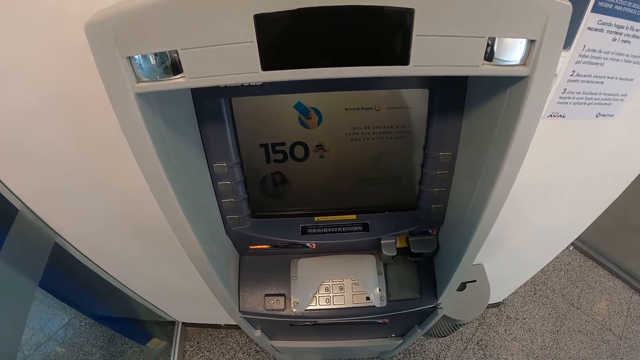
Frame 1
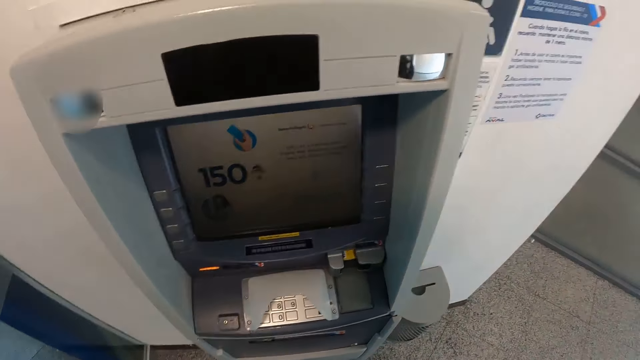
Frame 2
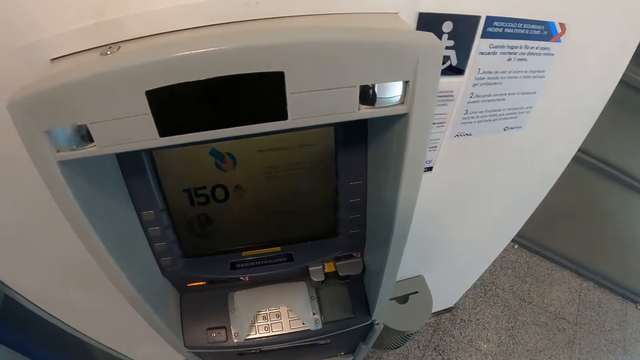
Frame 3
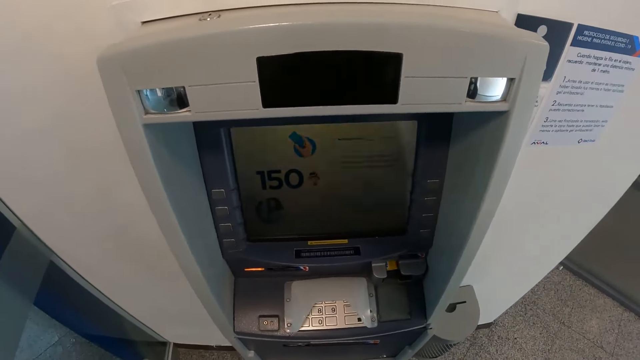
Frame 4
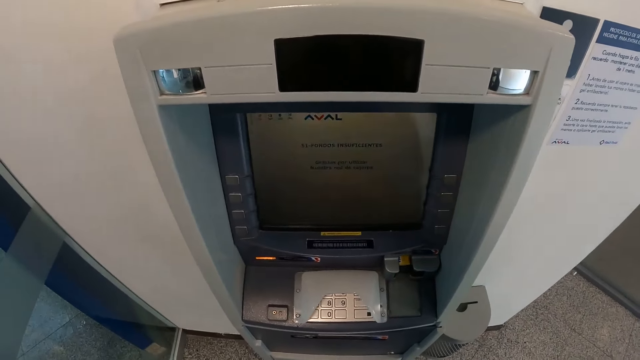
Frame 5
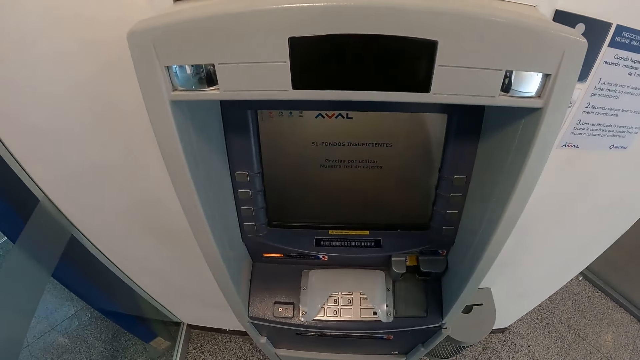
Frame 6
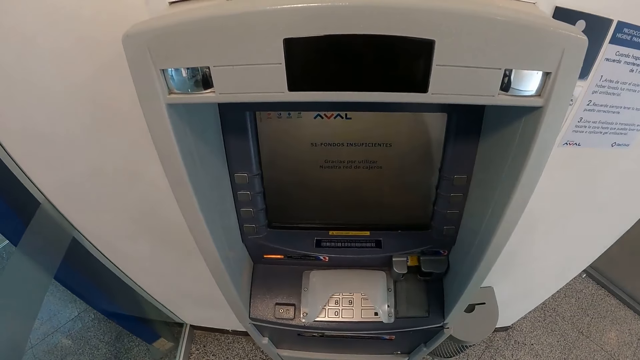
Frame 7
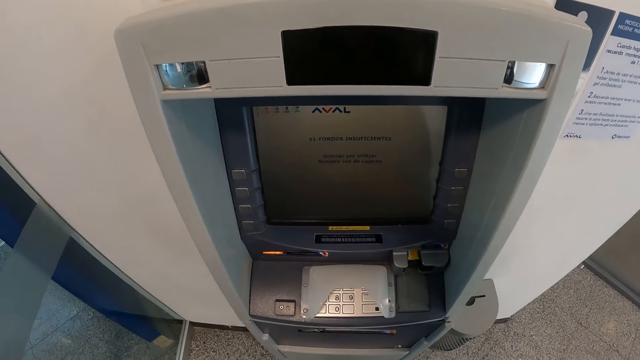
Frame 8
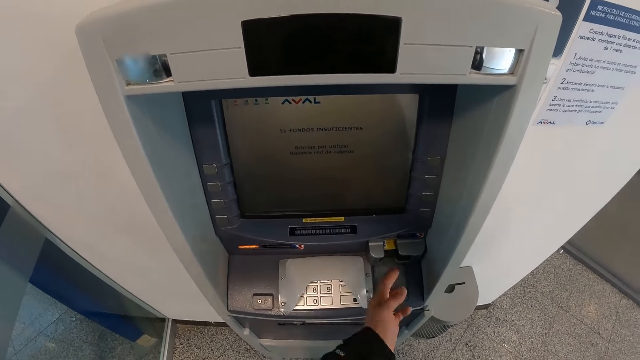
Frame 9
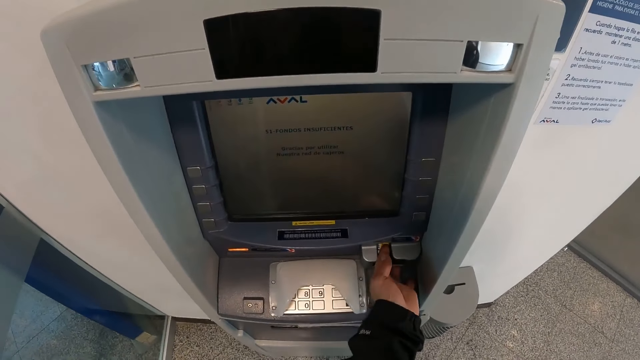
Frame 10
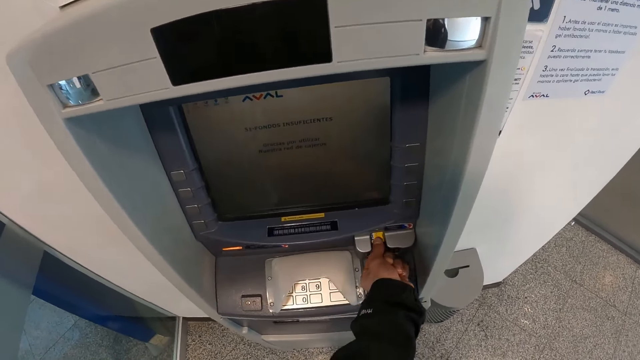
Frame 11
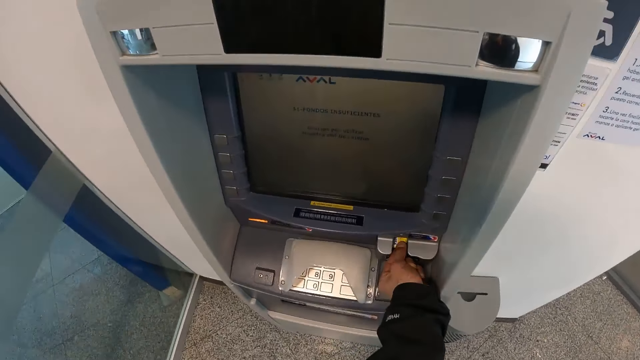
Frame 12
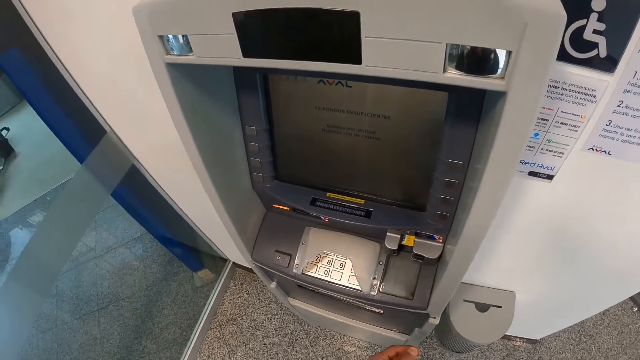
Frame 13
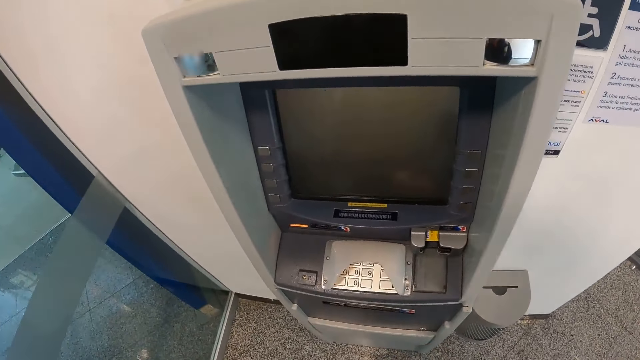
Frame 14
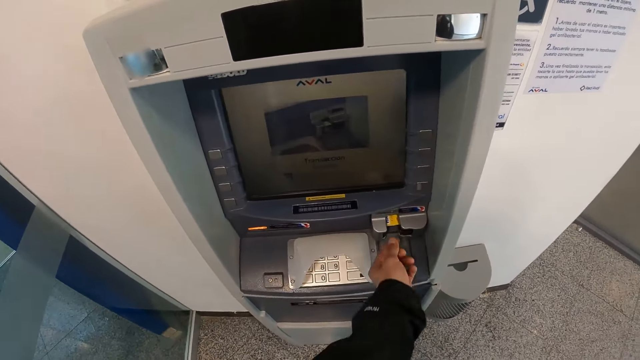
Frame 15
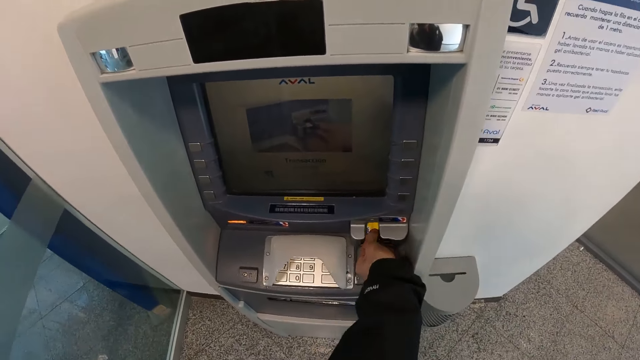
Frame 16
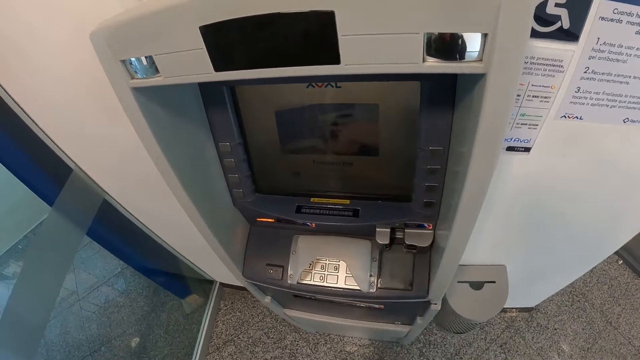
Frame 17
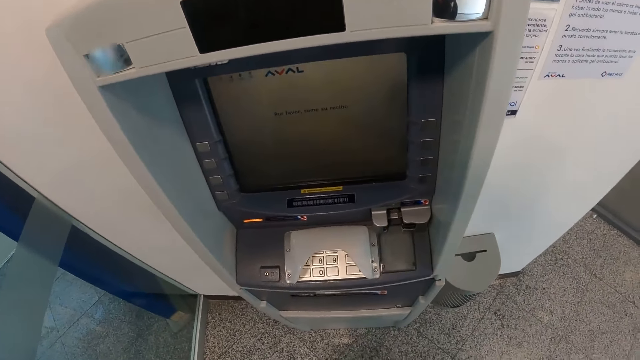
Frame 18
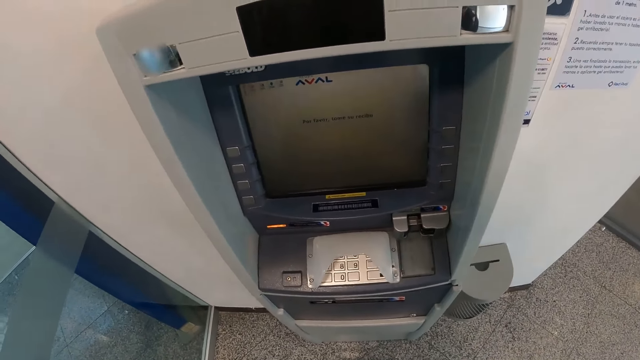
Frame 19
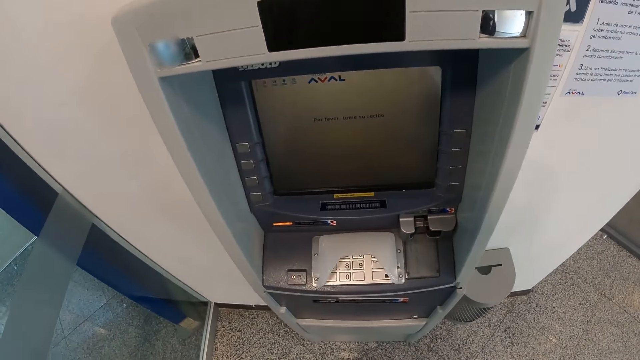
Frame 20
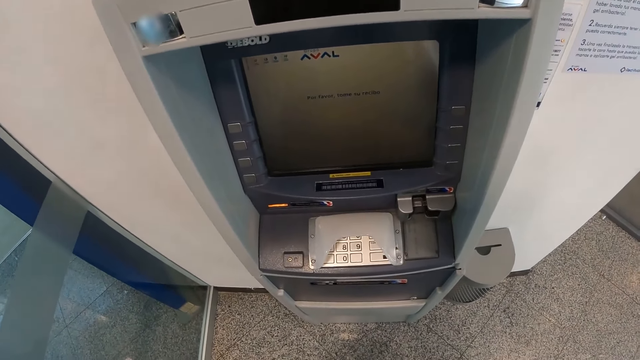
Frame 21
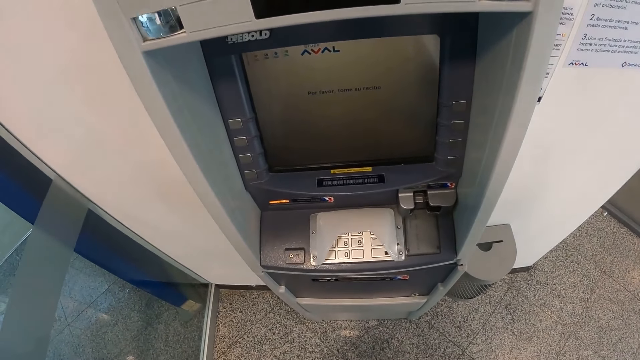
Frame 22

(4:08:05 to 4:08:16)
The camera wearer holds the ATM card in the ATM machine. He removes his hand from the ATM card. He holds the ATM card in the ATM machine. He removes the ATM card from the ATM machine.

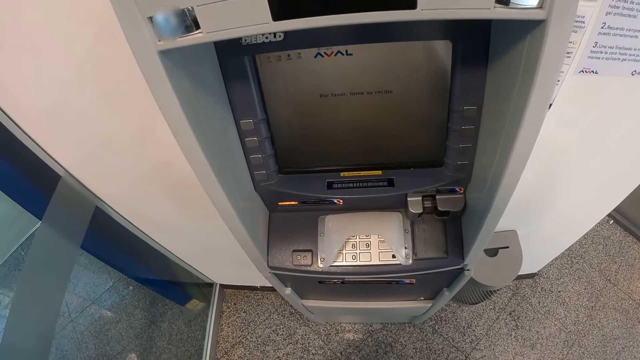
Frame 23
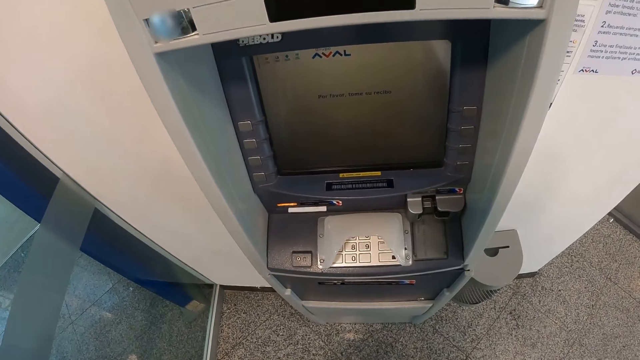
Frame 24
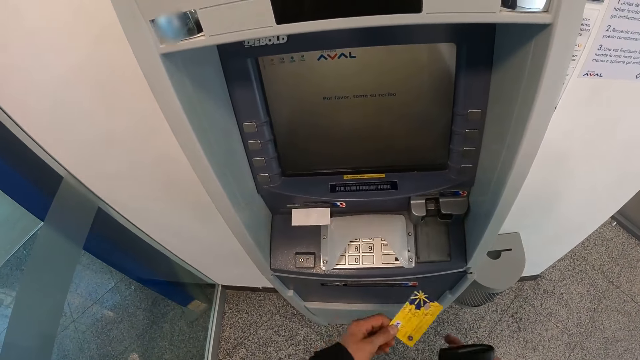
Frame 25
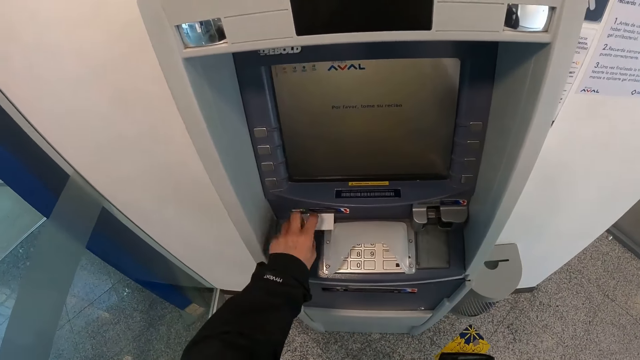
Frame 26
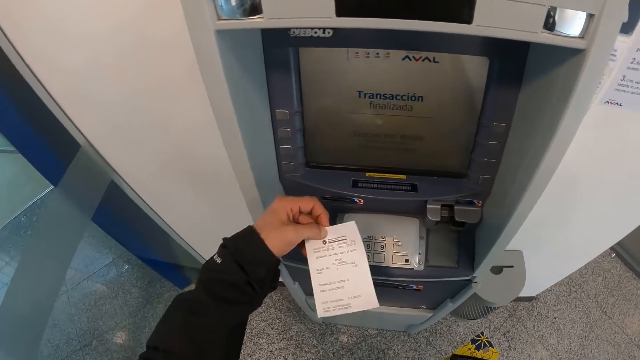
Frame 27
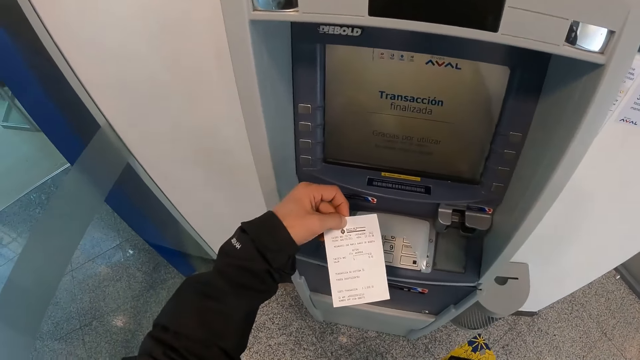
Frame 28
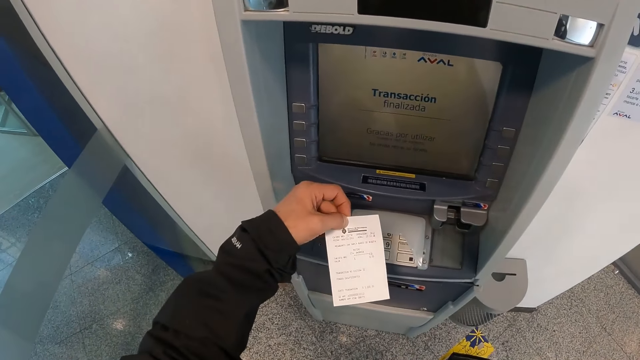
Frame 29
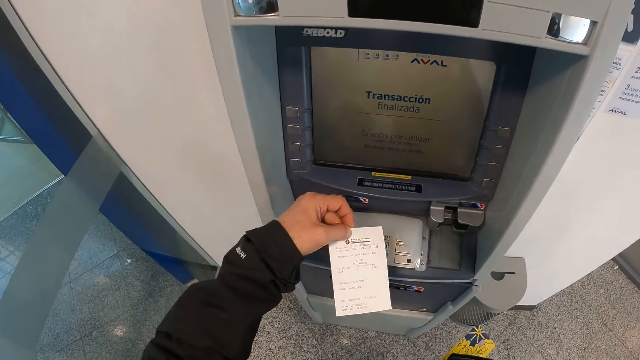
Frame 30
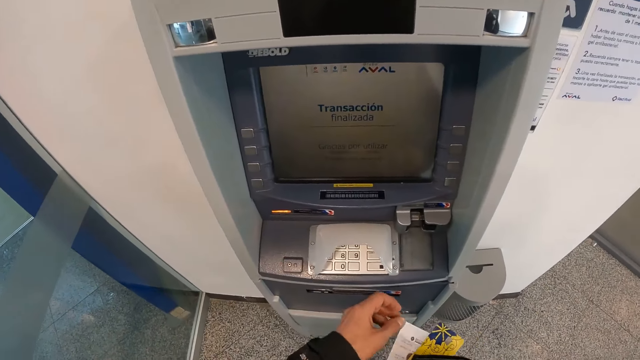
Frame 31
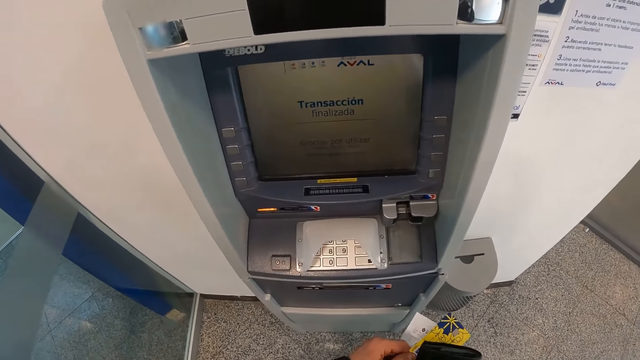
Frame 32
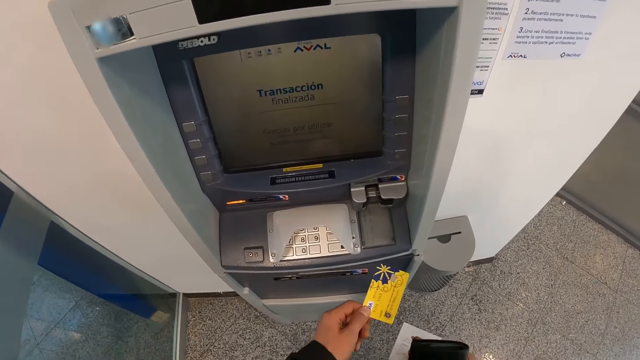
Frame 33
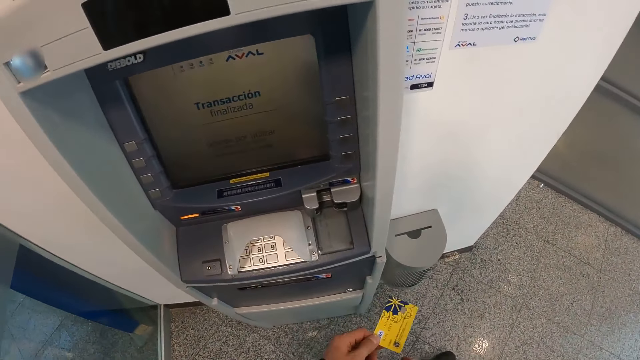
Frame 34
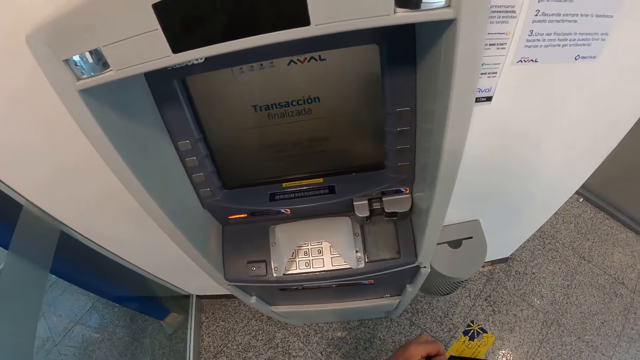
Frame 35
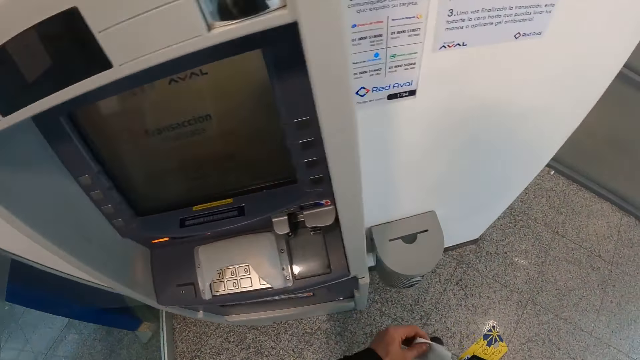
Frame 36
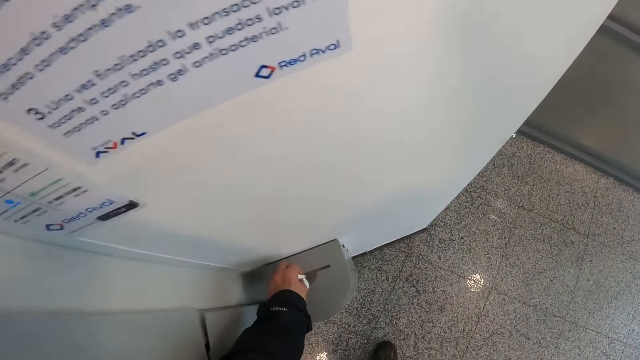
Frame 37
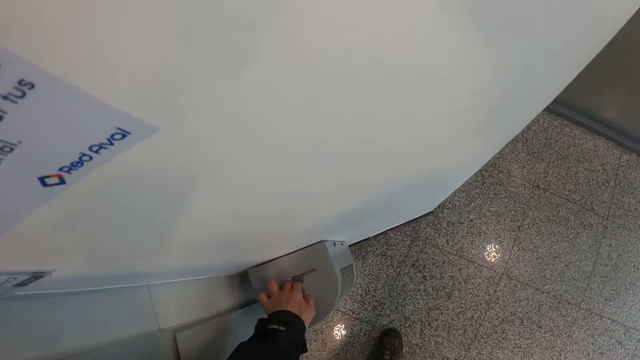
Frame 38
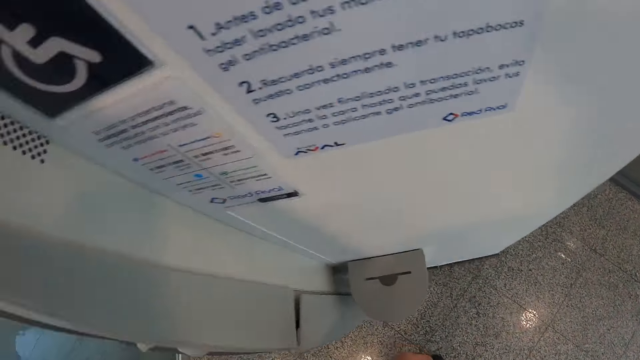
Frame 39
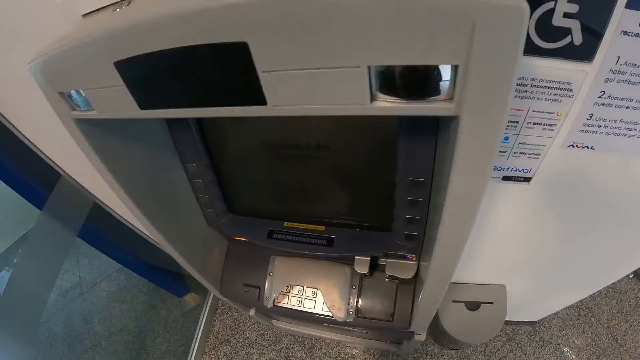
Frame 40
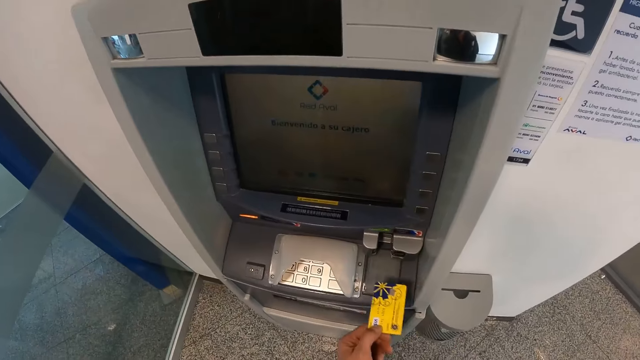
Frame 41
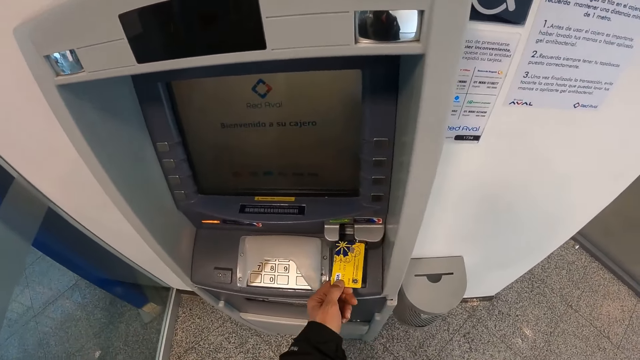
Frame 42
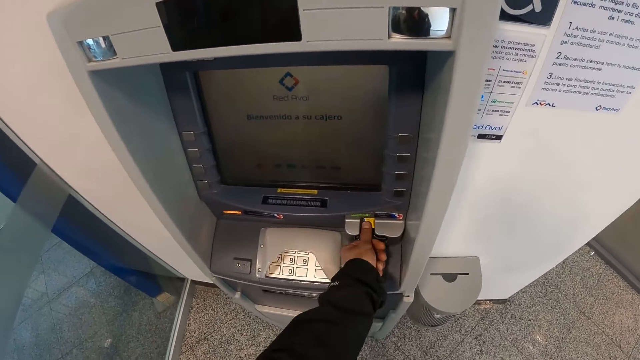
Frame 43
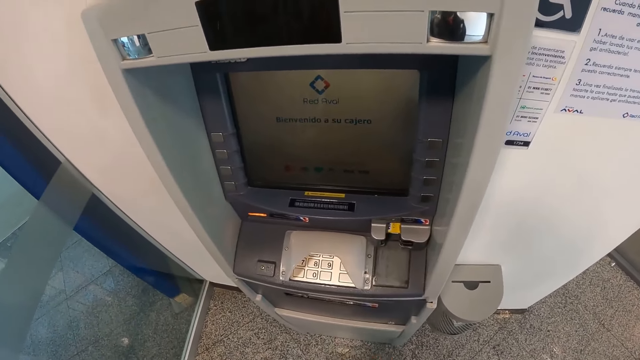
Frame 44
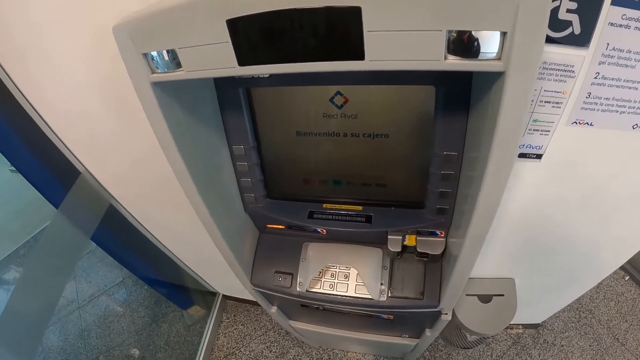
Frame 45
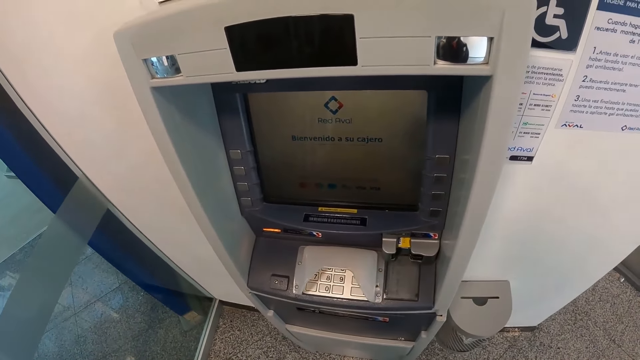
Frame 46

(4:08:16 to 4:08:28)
The camera wearer passes the ATM card from his left to right hand. He picks up a receipt from the cash machine or ATM machine with his left hand. He holds the receipt on the ATM machine. He looks at the receipt in his hand. He passes the receipt from his left to right hand. He passes the card from his right to left hand. He holds the ATM card with his other hand. He passes the card from his left to right hand. He passes the receipt from his right to left hand. He stretches his hand towards the bin. He puts the receipt in the bin with his left hand. He removes his hand from the bin. He turns to the ATM machine. He stretches his hand to the ATM machine. He inserts the card into the cash machine with his left hand.
